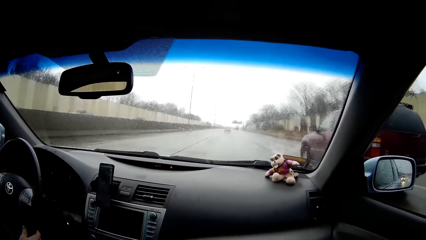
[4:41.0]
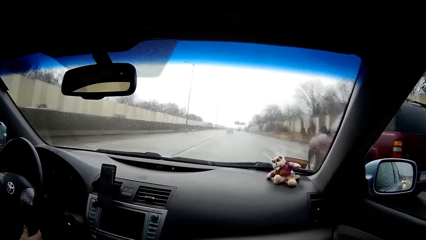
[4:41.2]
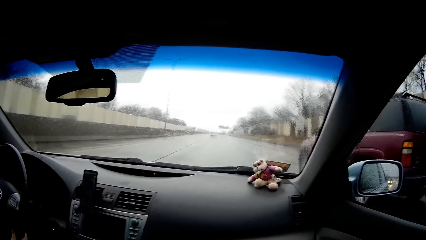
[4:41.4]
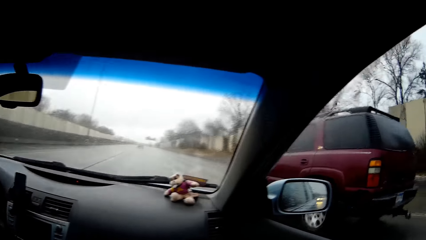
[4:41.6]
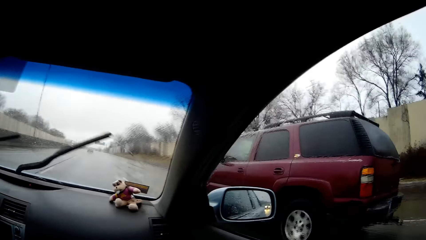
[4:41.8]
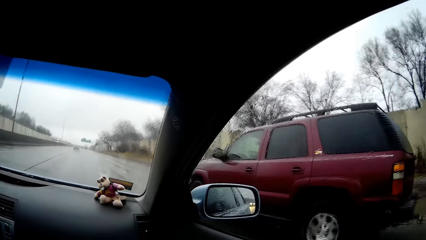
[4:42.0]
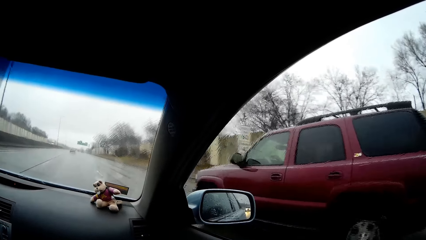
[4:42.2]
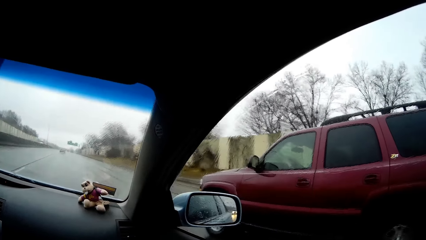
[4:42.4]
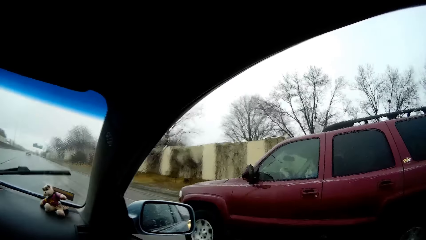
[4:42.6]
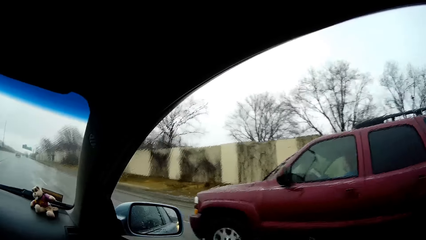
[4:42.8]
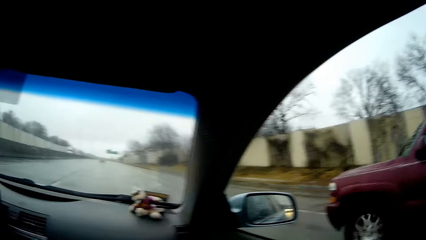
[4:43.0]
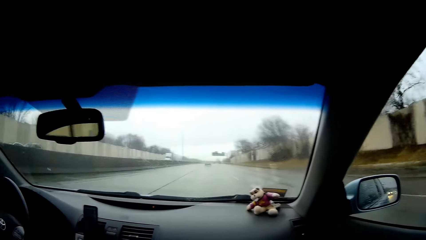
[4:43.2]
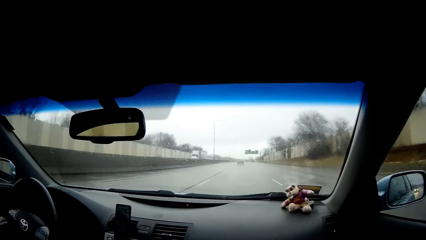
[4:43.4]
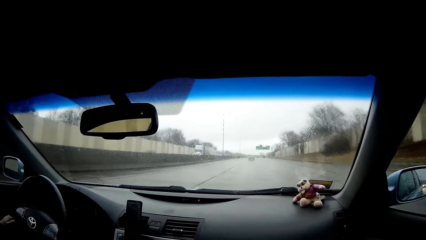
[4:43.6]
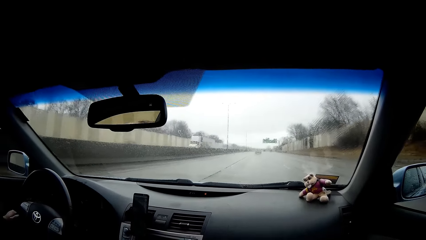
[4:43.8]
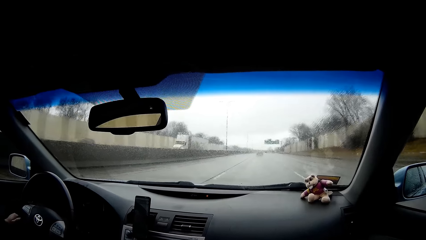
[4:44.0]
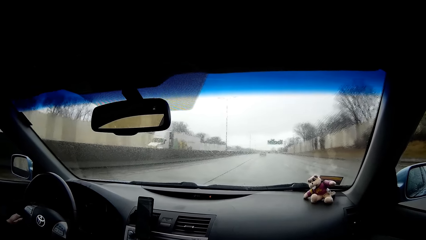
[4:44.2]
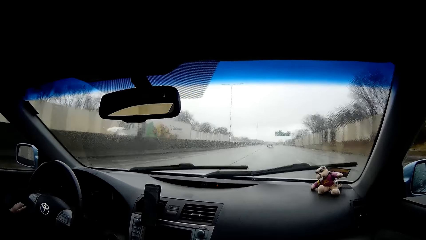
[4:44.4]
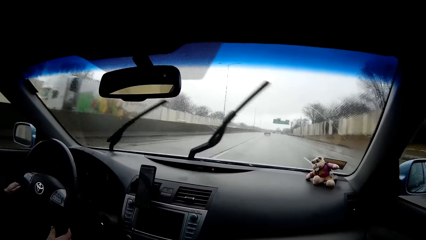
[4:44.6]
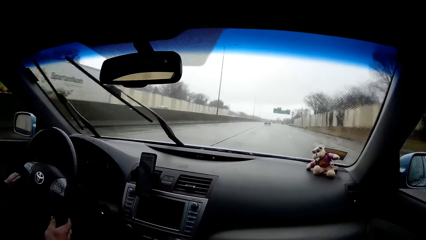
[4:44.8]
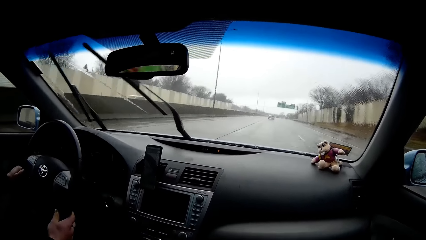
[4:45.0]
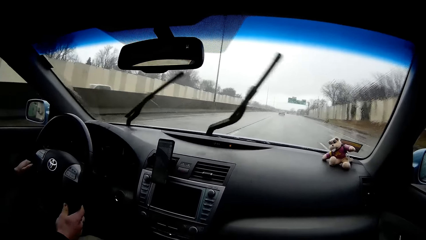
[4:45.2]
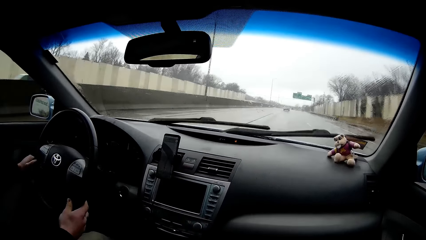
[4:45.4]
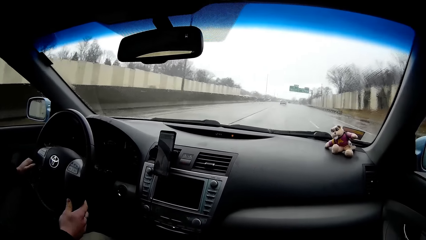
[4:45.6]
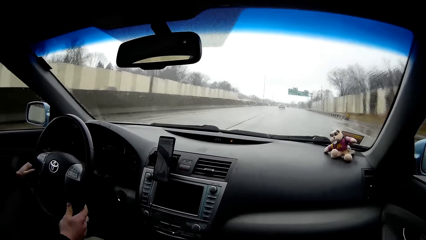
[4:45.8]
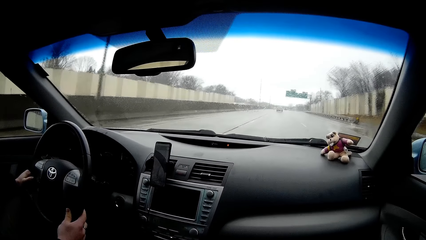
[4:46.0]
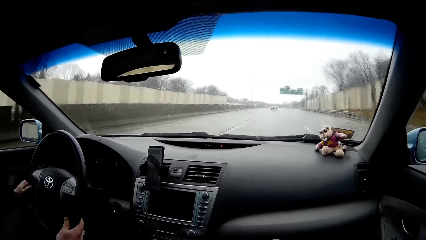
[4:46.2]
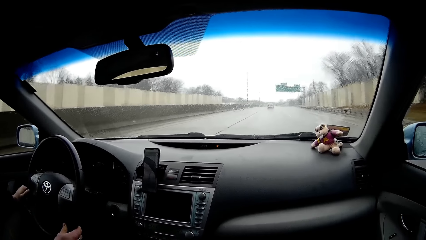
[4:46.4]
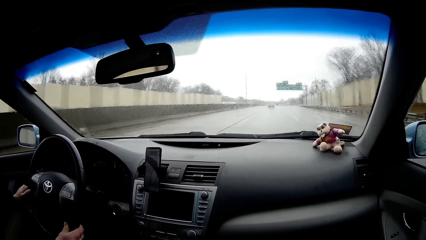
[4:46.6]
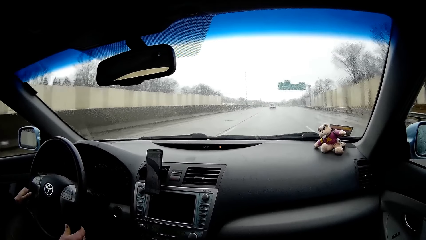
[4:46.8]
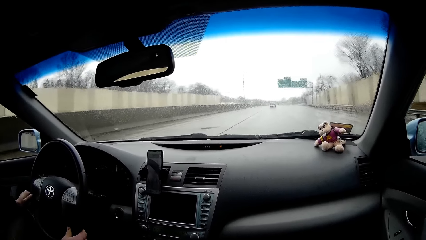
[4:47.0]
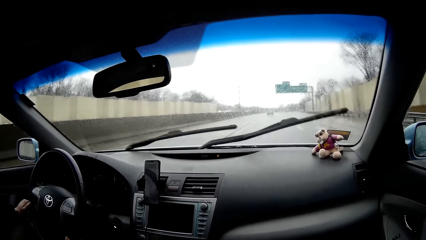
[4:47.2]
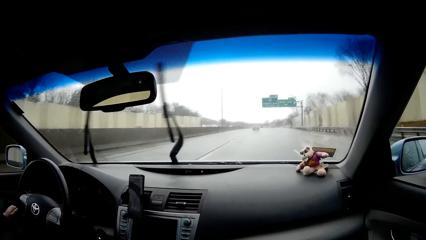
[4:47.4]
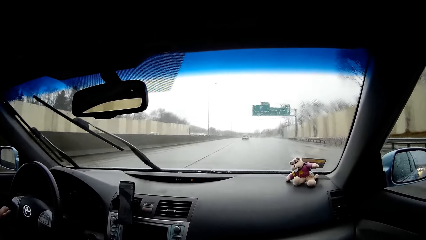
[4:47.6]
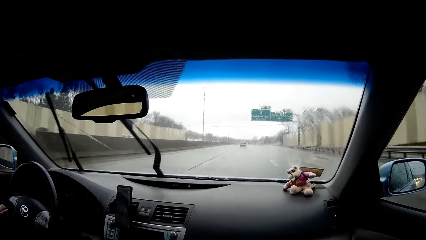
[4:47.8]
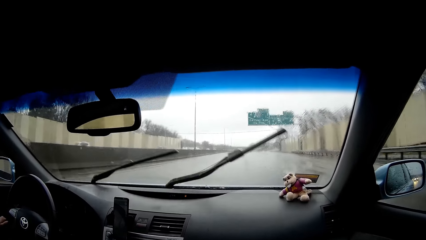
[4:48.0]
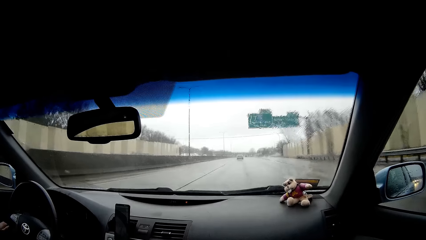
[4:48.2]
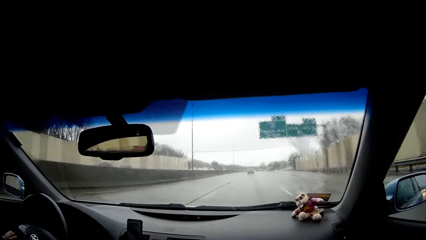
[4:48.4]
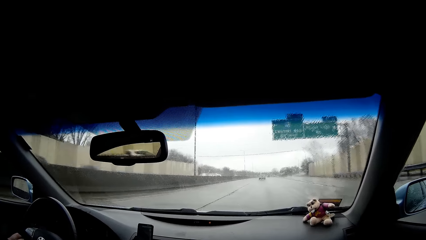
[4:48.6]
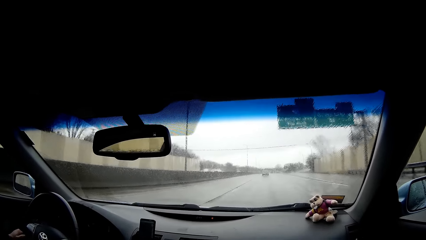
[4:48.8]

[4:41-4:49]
A man overtakes a brown car on the road. The man drives the car on the road.

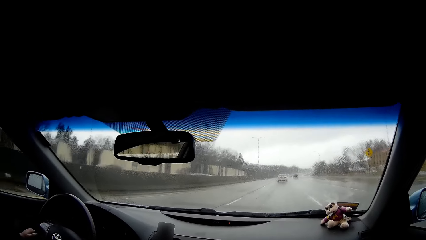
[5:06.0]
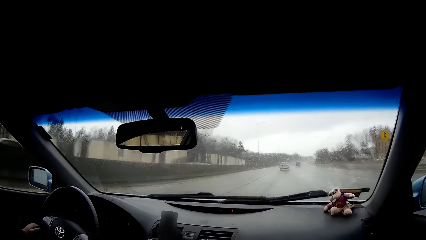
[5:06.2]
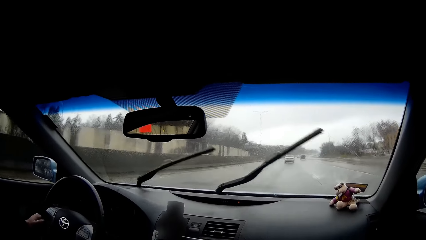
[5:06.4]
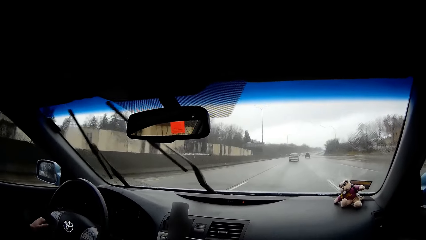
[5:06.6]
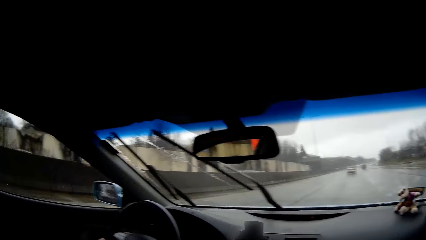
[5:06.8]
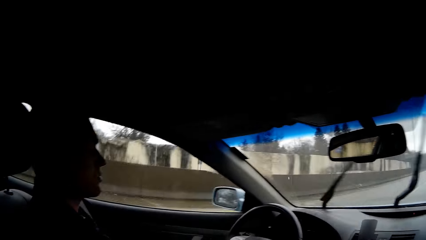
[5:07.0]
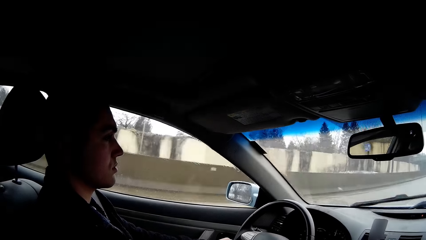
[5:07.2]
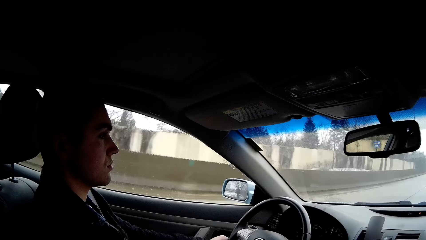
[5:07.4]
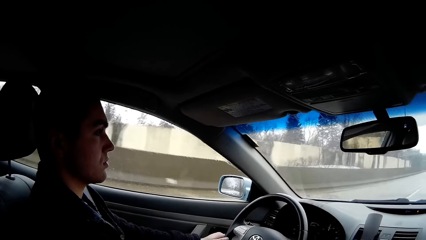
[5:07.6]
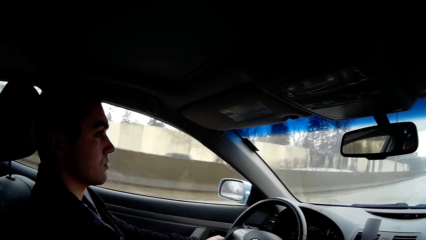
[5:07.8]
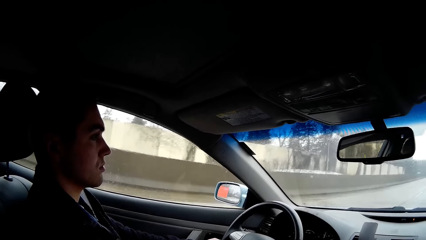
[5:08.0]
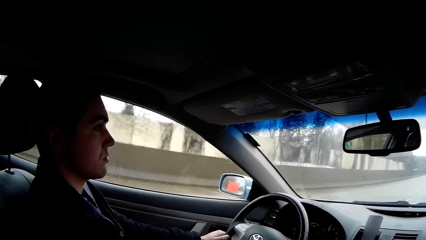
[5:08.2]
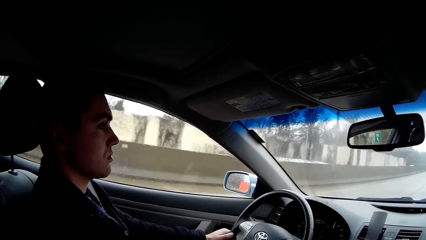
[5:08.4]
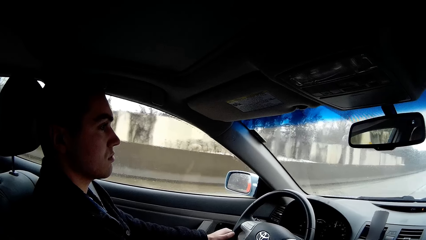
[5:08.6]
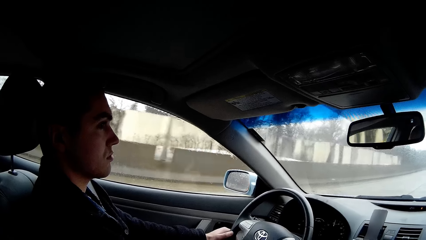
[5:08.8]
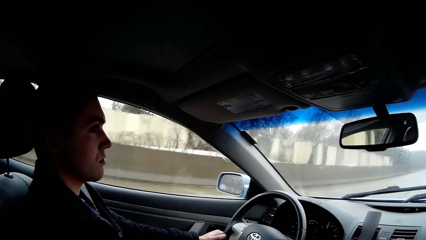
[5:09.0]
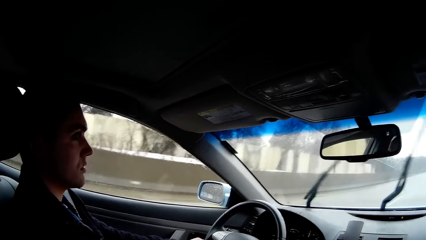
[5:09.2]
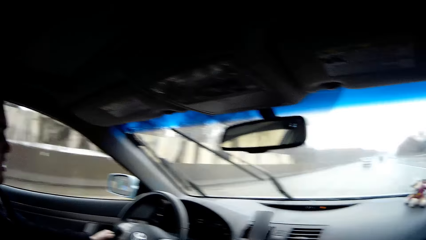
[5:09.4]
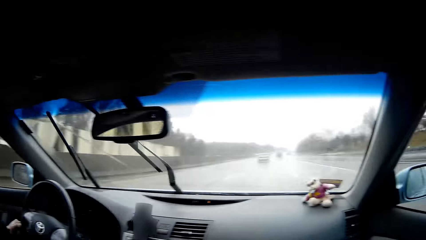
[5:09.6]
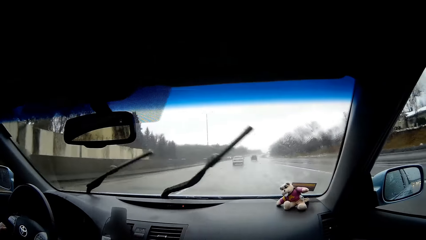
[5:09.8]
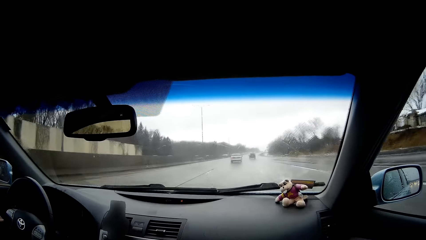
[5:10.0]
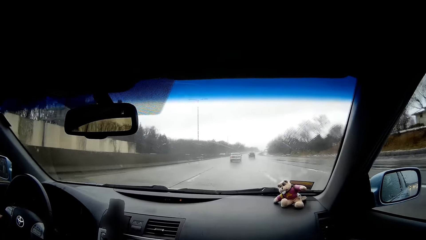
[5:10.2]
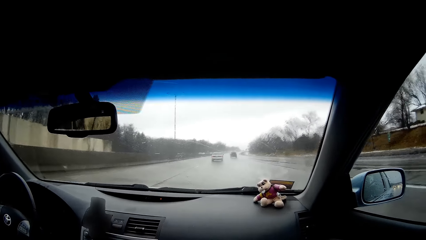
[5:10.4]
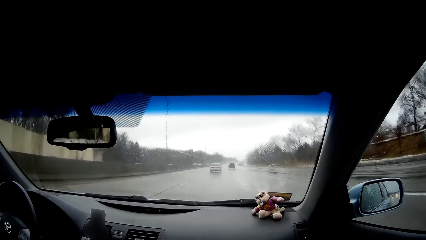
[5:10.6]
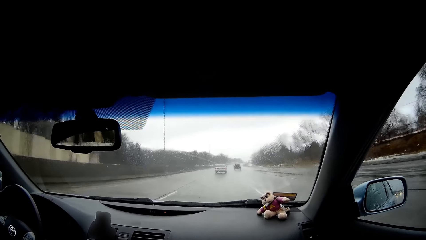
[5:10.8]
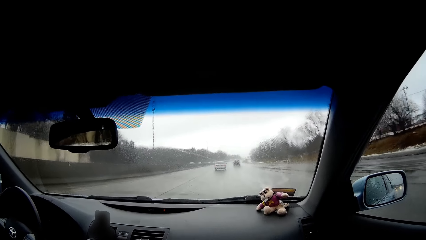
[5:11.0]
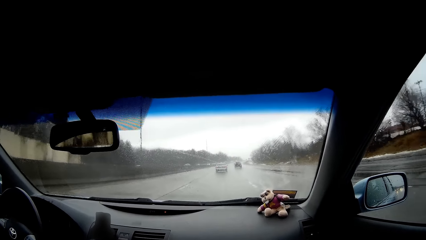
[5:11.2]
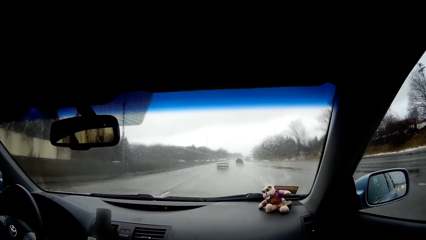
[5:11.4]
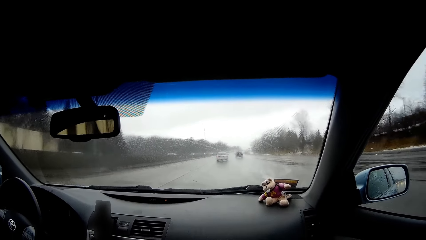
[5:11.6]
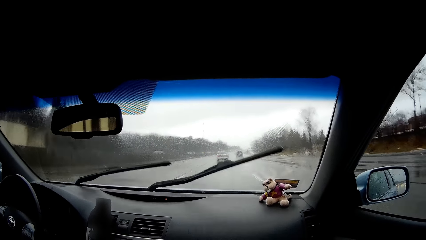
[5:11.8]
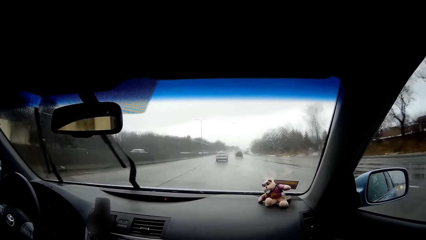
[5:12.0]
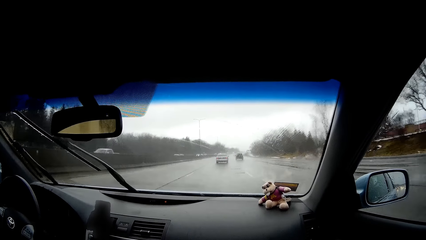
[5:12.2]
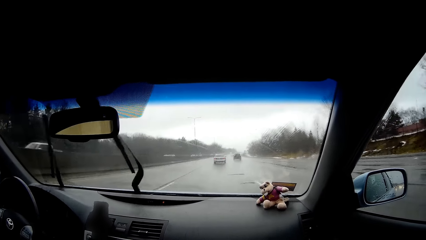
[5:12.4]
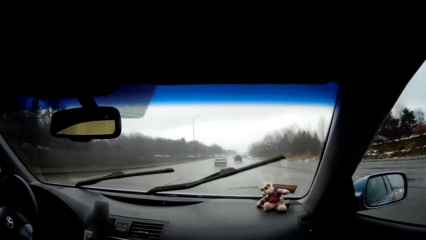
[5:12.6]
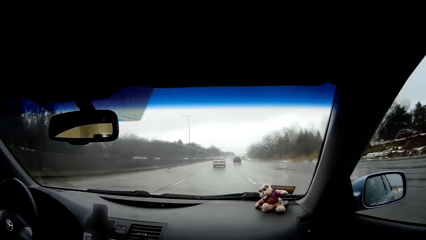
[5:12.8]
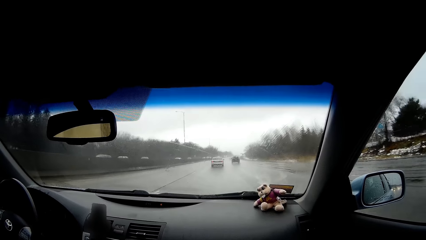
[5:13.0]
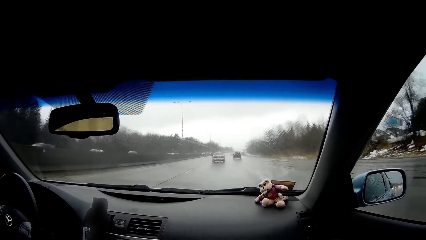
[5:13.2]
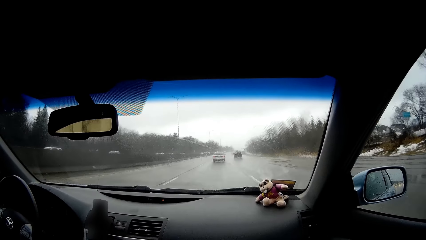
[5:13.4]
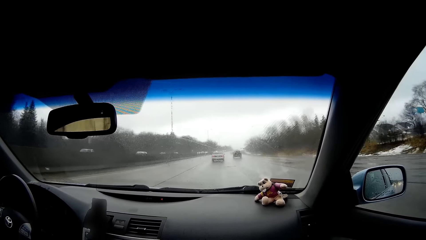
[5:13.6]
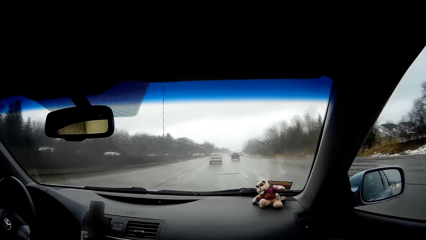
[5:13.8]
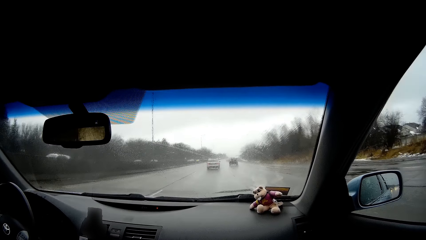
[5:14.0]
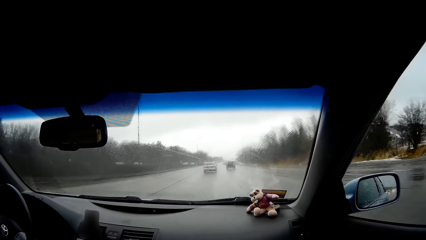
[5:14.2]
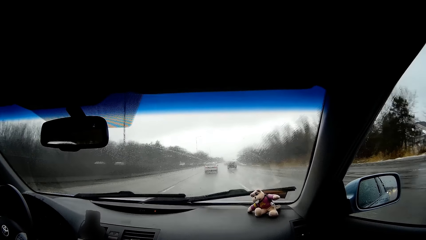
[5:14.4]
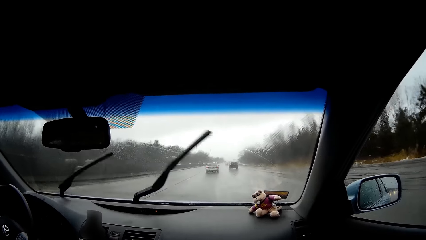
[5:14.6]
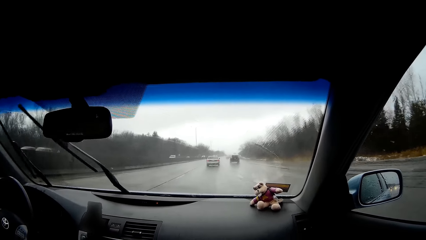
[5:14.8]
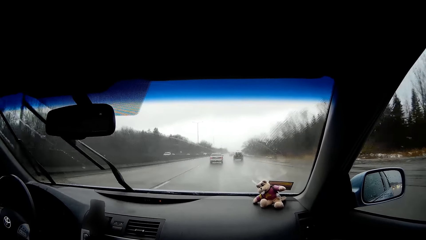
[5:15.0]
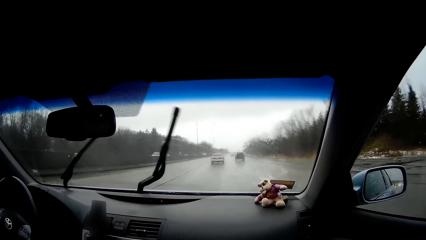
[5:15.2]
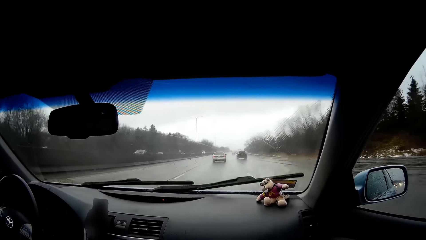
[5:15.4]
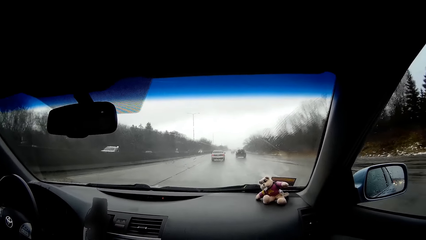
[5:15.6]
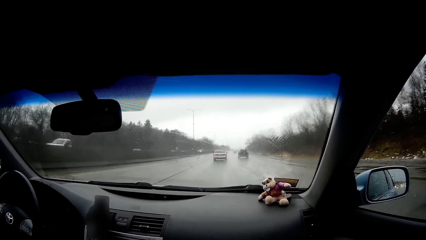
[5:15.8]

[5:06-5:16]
The camera wearer looks at a man. They look at the road.
